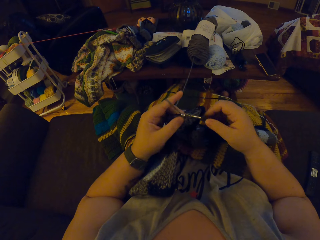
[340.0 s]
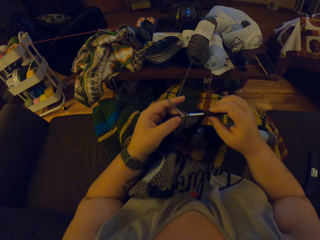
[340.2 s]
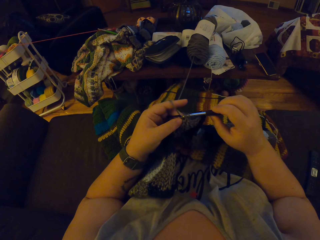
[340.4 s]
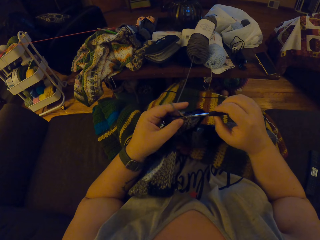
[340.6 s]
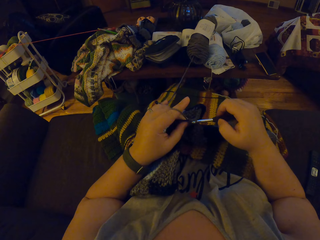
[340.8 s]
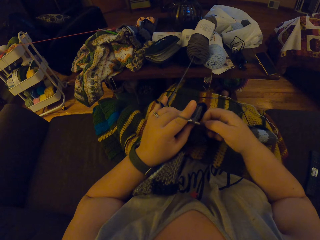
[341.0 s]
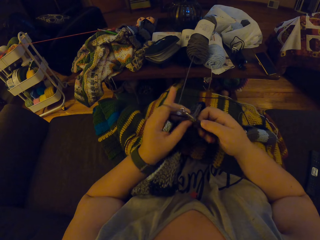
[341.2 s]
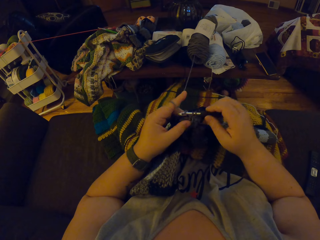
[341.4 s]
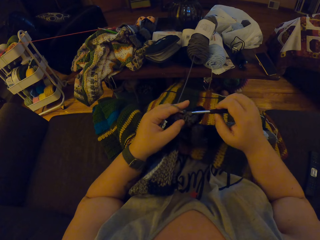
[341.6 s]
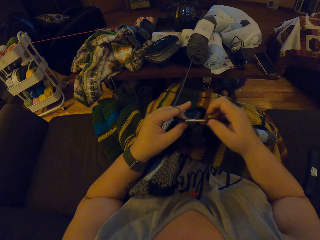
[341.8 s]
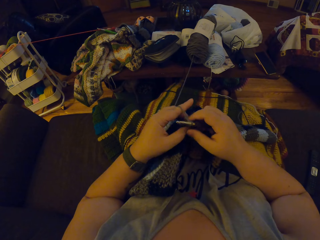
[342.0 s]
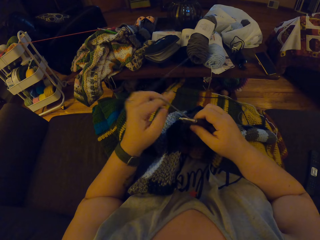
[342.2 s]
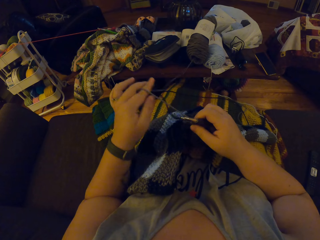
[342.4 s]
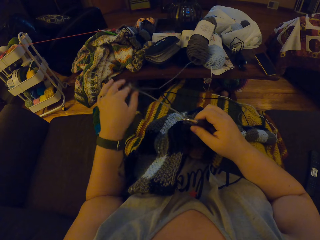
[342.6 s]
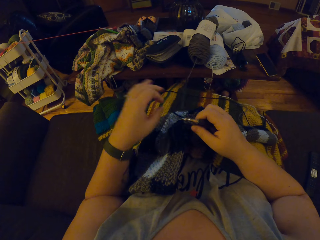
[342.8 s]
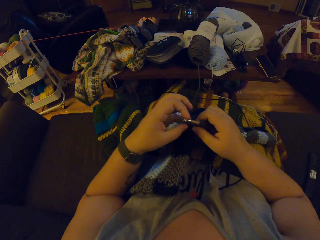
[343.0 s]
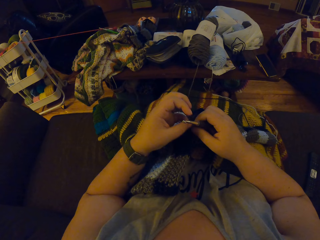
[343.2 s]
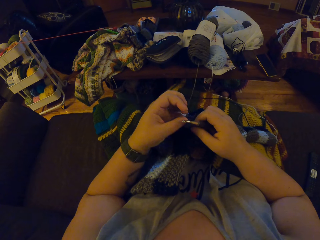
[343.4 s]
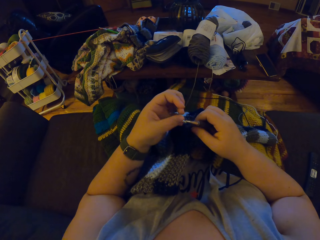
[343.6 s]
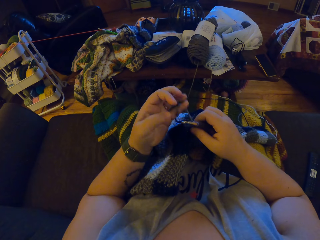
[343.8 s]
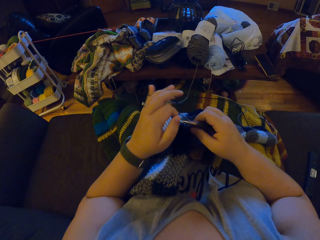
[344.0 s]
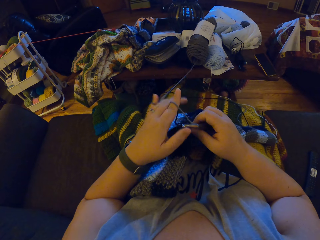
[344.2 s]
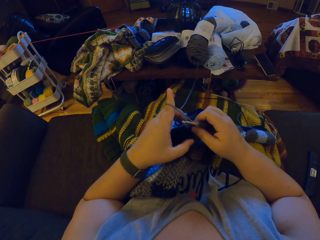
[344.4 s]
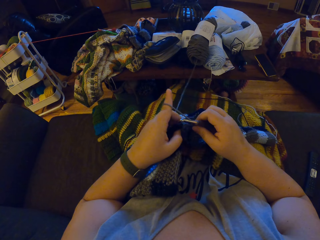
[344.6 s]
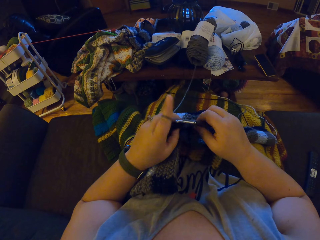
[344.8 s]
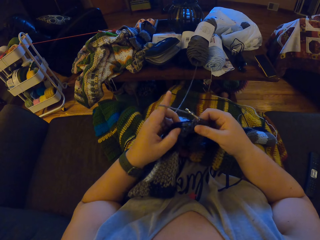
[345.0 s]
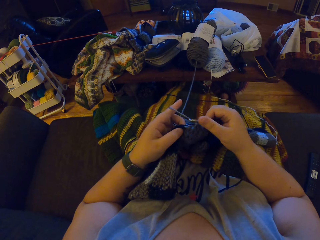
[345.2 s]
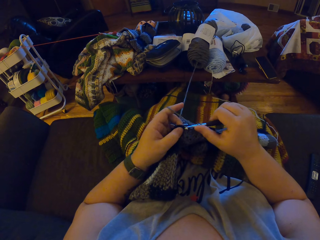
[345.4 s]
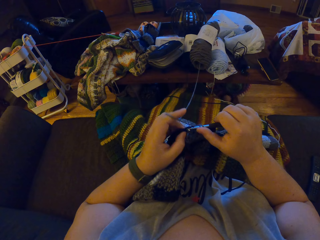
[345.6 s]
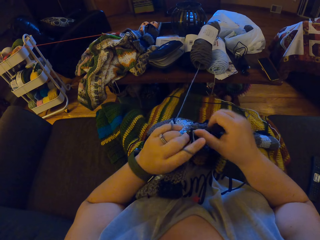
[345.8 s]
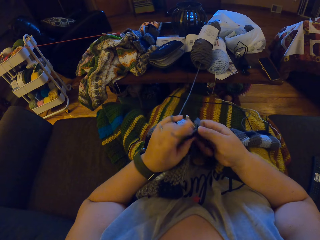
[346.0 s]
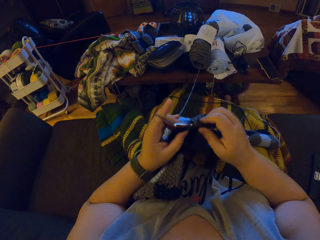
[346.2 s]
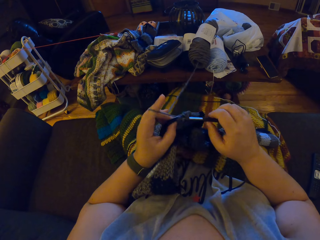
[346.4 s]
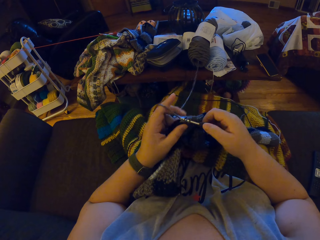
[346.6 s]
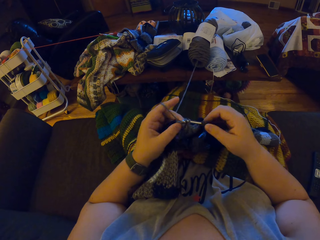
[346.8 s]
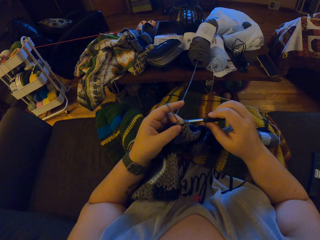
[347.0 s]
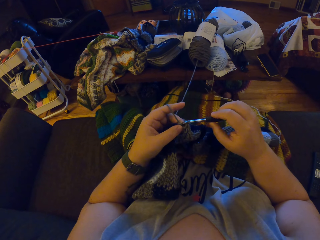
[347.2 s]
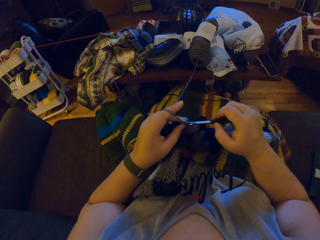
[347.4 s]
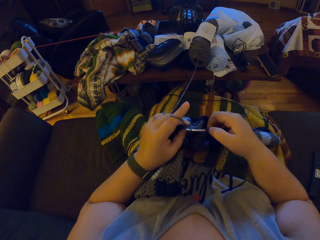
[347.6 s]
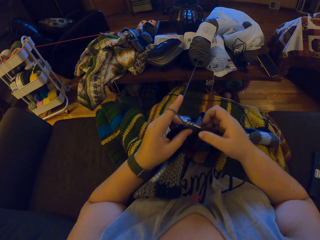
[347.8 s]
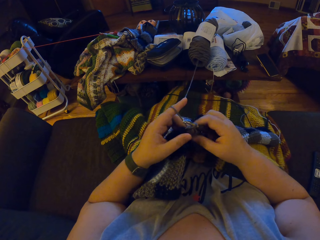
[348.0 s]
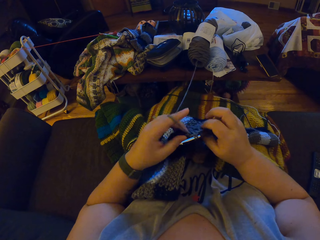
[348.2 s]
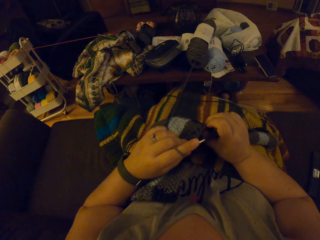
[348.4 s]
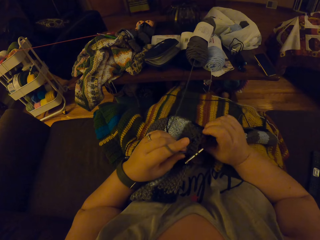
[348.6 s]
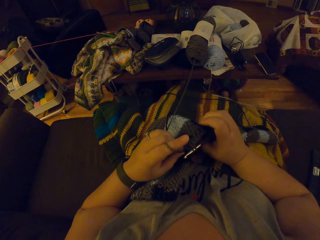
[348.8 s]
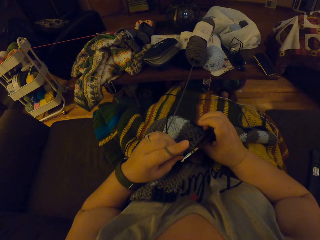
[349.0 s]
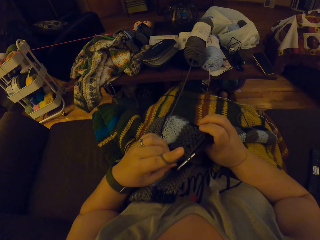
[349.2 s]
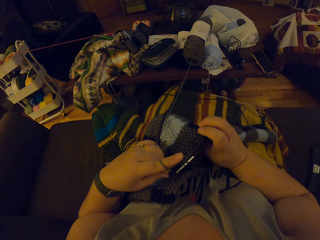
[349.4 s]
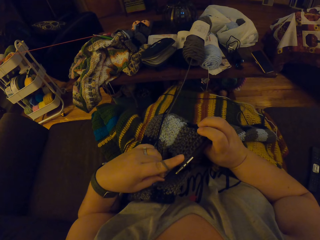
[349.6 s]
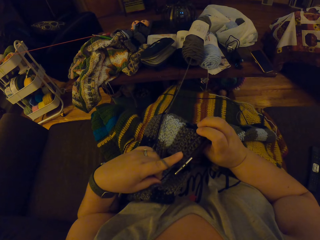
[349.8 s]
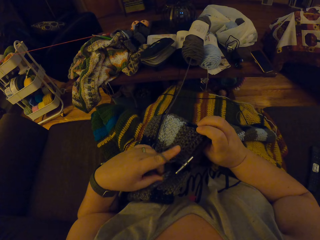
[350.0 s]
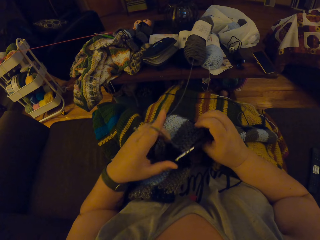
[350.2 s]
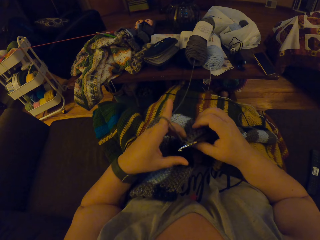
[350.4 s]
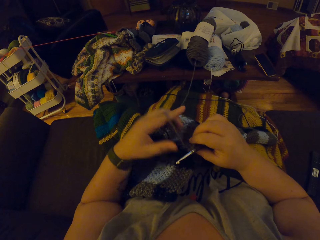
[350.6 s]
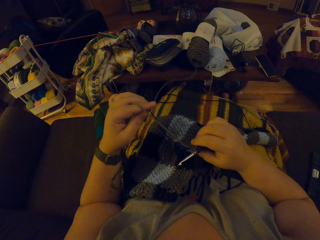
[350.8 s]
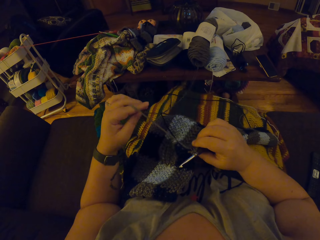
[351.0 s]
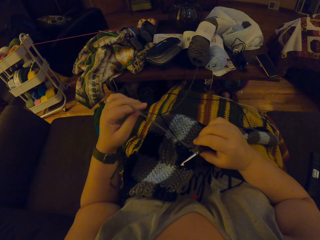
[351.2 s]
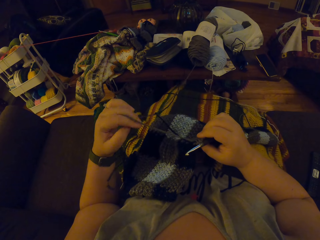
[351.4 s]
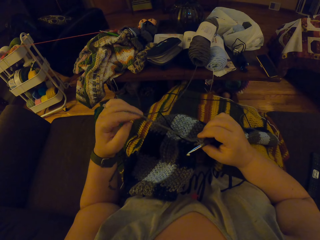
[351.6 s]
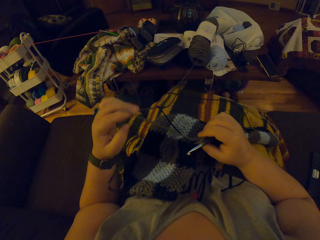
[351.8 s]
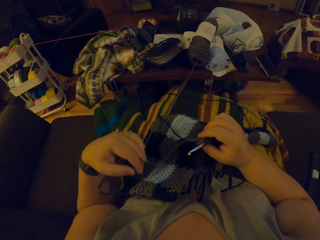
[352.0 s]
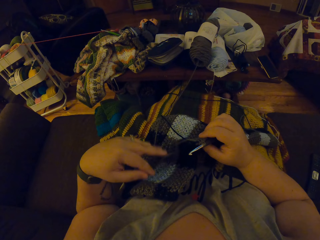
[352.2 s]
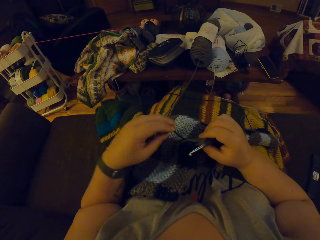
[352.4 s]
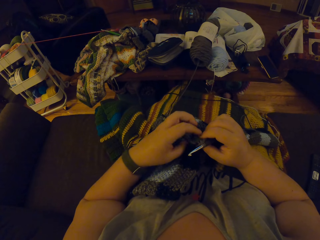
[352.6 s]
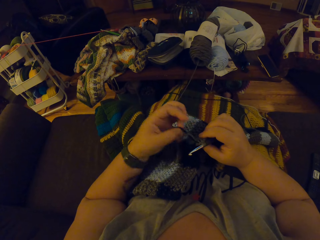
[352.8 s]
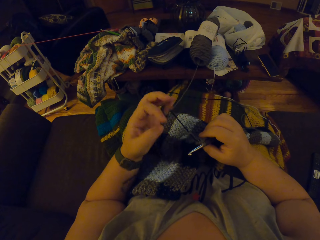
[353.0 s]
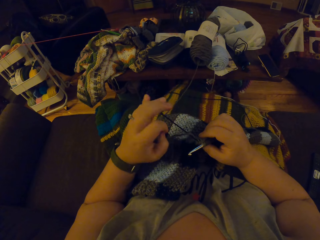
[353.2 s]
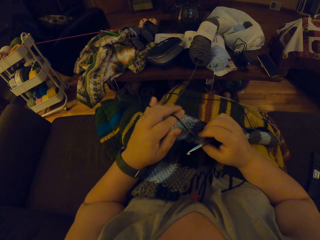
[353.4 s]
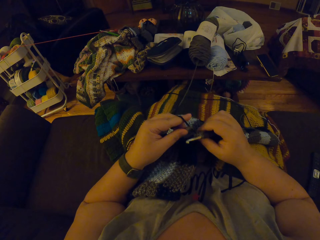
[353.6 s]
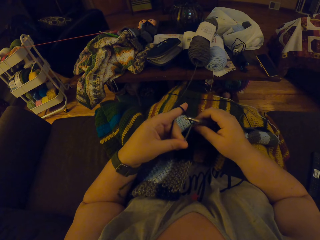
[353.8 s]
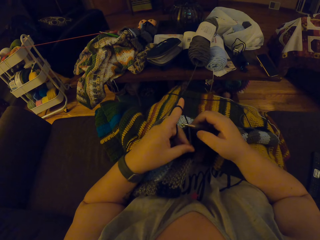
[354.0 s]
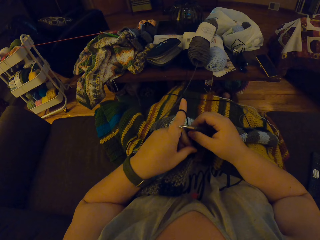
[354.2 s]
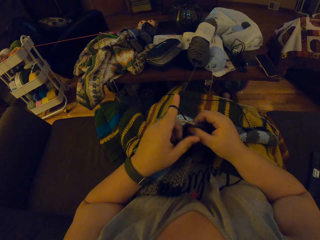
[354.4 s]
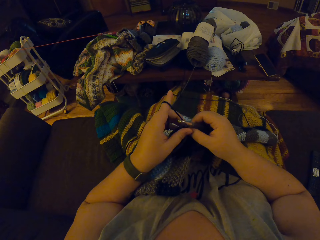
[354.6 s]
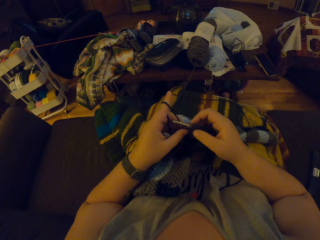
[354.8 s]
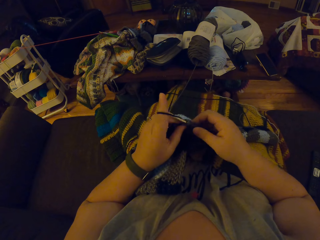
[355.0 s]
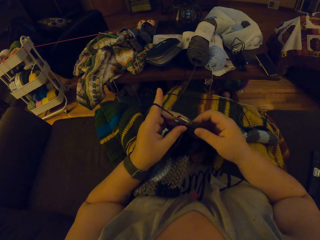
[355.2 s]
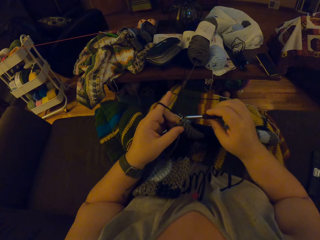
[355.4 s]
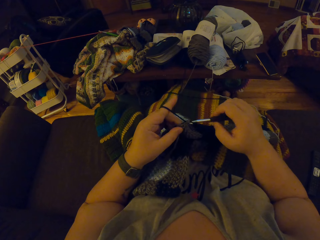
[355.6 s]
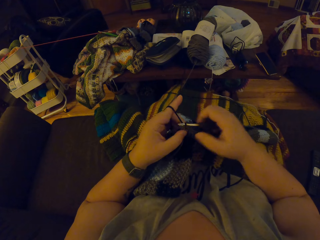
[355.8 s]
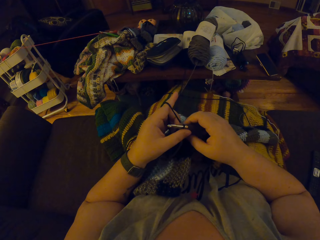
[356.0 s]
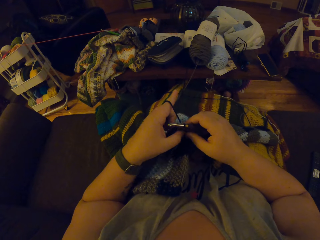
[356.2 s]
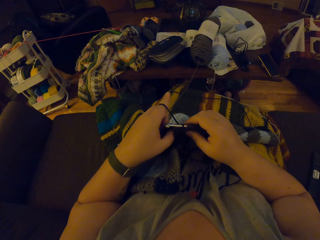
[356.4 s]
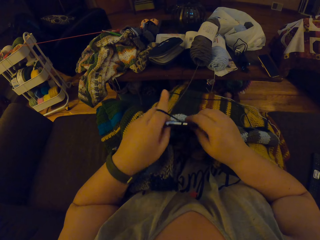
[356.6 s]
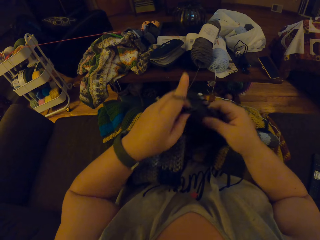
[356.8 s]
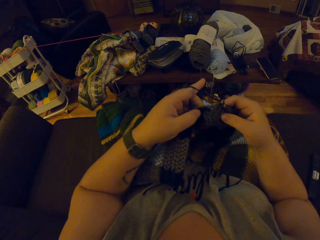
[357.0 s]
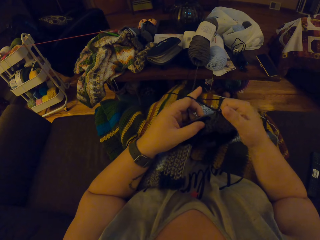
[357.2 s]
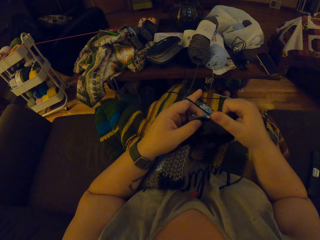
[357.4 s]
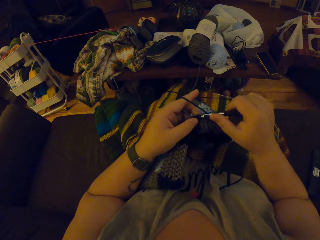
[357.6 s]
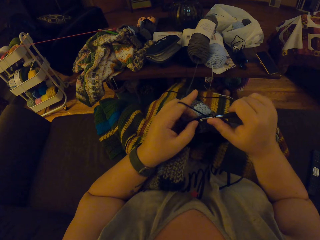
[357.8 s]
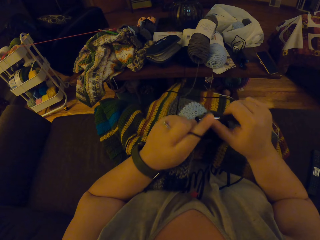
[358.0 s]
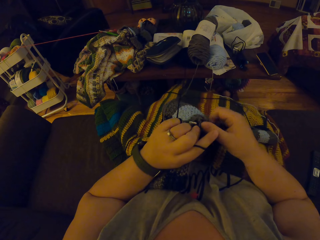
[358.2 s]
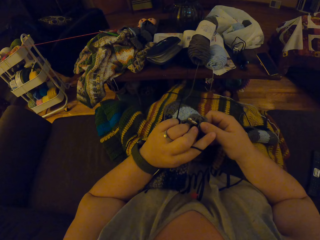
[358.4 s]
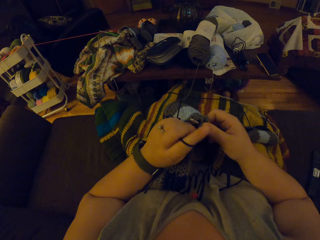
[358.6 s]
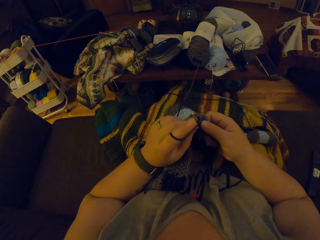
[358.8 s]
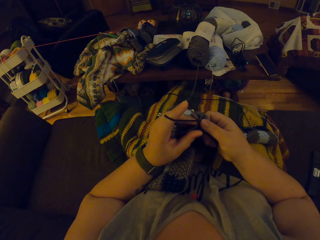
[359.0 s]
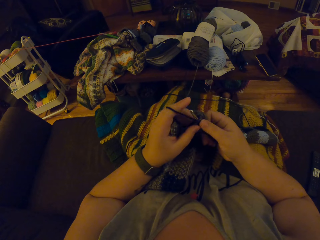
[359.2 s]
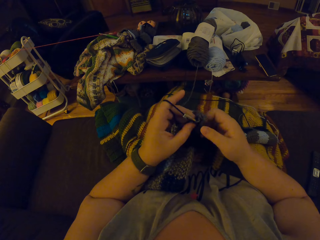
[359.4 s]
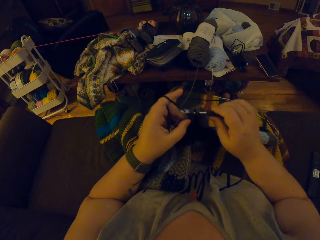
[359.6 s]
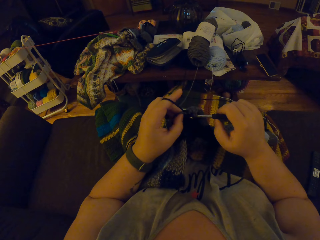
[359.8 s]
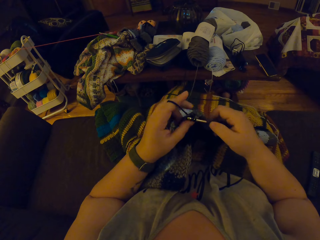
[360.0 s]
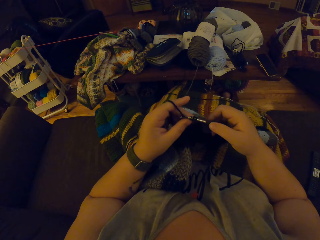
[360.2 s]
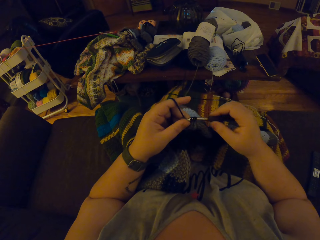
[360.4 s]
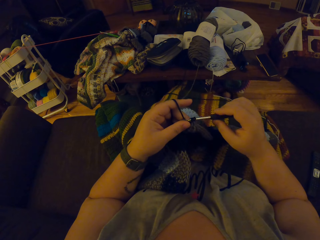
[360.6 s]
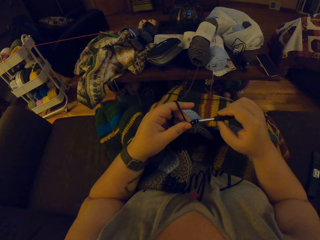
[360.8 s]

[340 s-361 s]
The camera wearer unhangs the grey yarn from her left finger. She hangs the grey yarn on her left pinky finger and hangs the grey yarn on her left index finger. She winds the thread on her finger. She checks on the garment. She unhangs the grey yarn from her left finger. She unwinds the thread on her finger. She hangs the black yarn on her left pinky finger and hangs the black yarn on her left index finger. She winds the thread on her finger. She pins down the grey with her right thumb. She crochets the black yarn with a crochet hook. She interlocks the thread using the crochet hook.
